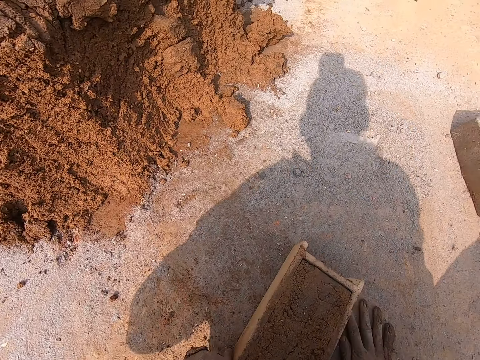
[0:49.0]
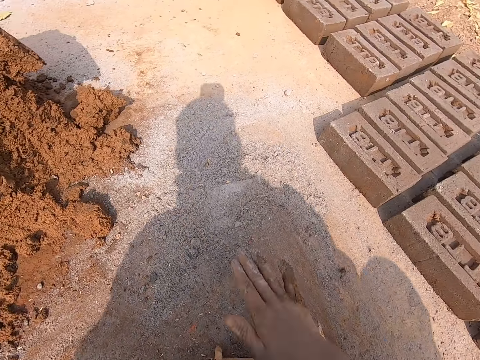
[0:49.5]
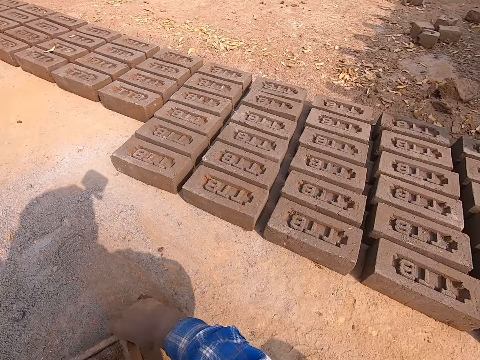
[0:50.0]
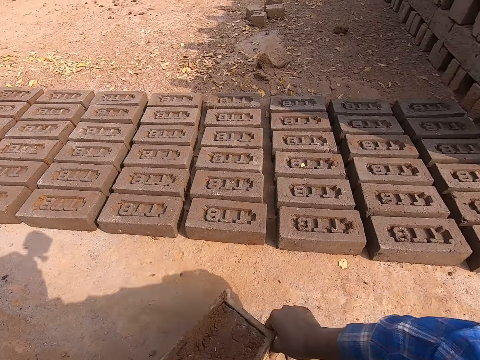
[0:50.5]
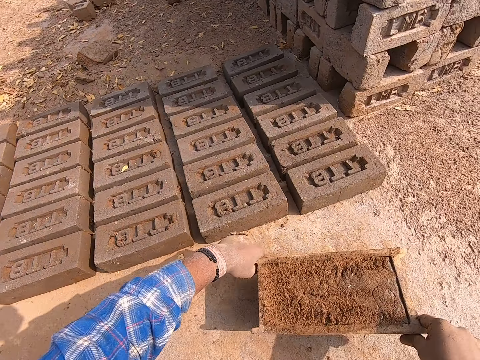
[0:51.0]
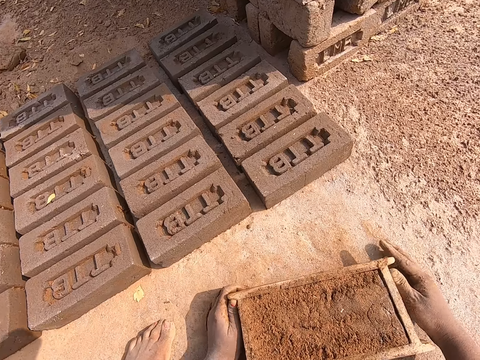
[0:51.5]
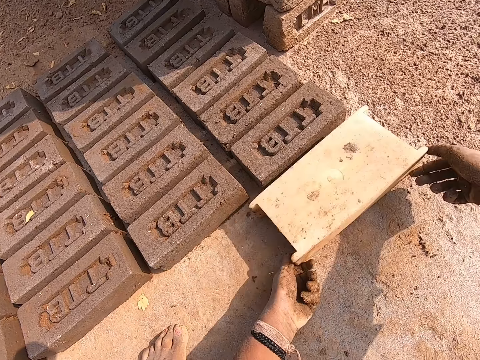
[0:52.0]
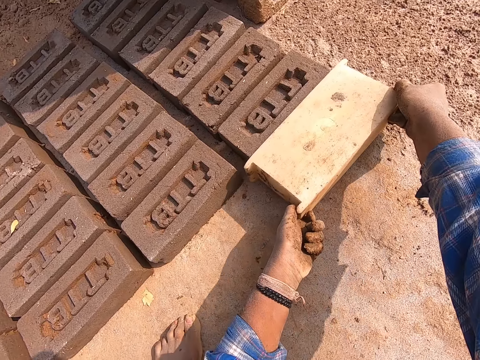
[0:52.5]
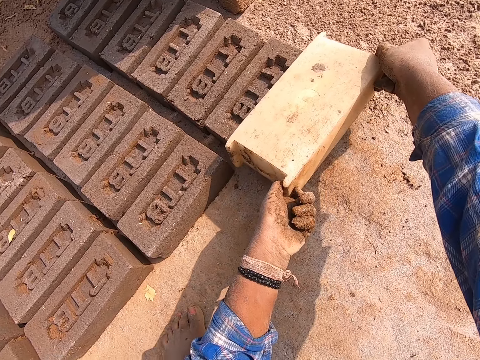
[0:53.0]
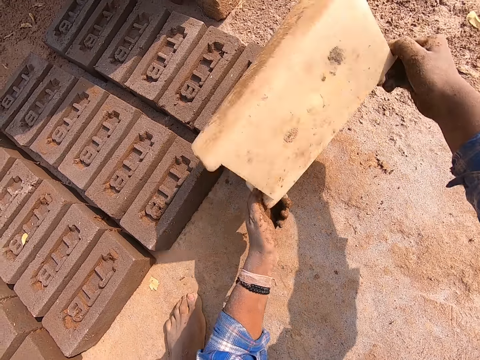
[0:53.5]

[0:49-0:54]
The camera wearer throws the excess molded clay in his right hand on the heap of clay soil. He spreads the sand on the ground with his right hand. He carries the brick mold box from the ground with his hands. He drops the brick mold box in his hands on the ground. He flips the brick mold box on the ground with his hands. He puts the brick on the ground. He removes the brick mold box from the molded clay with his hands.

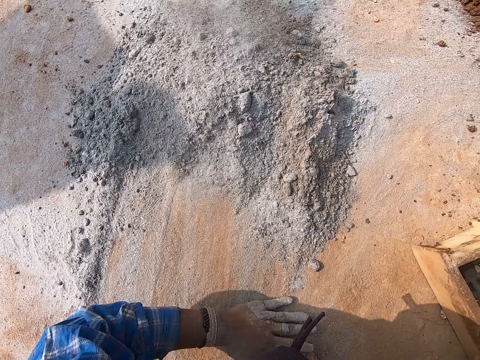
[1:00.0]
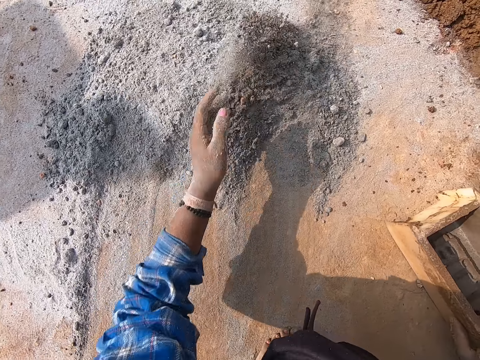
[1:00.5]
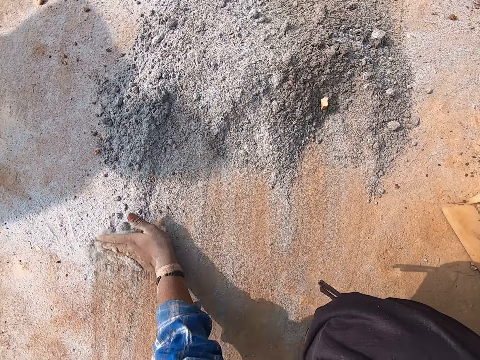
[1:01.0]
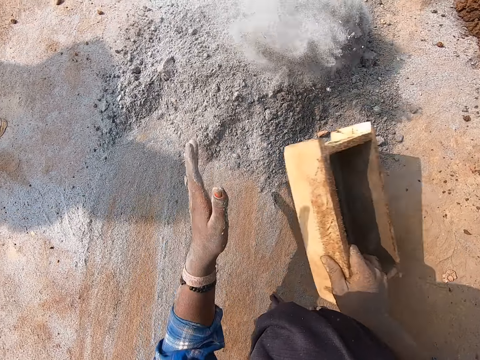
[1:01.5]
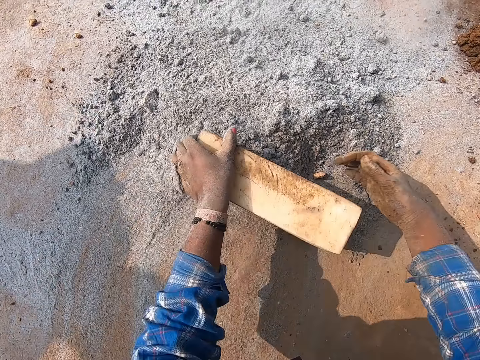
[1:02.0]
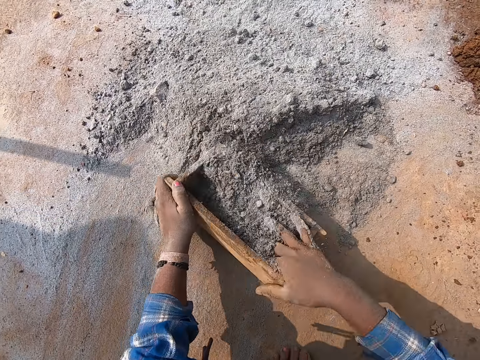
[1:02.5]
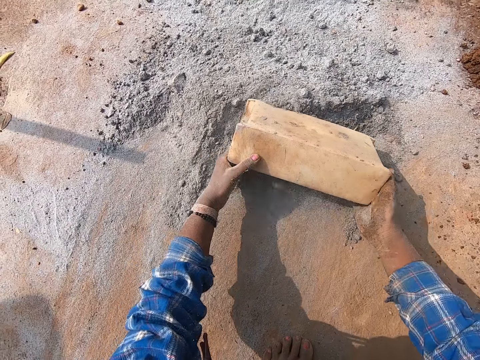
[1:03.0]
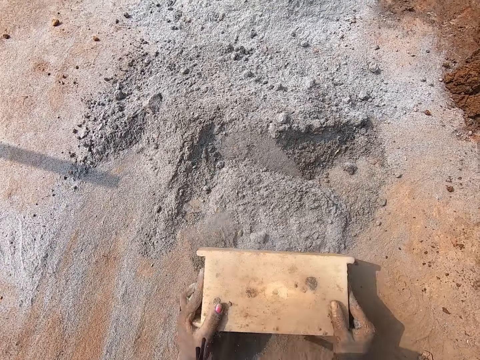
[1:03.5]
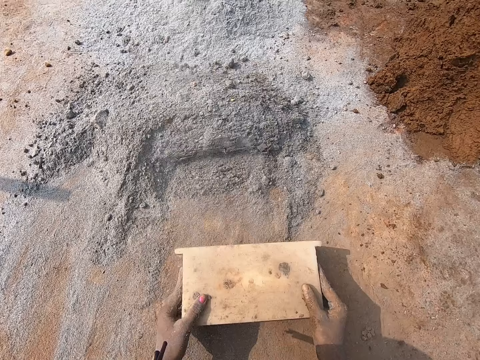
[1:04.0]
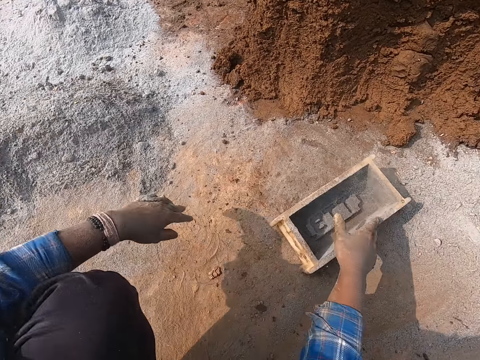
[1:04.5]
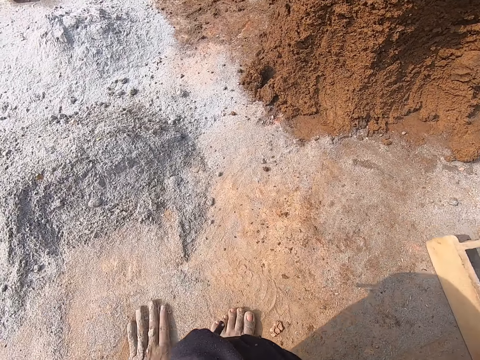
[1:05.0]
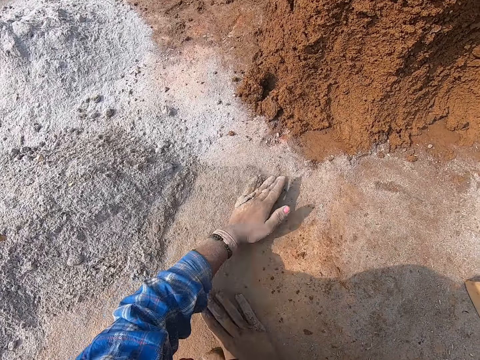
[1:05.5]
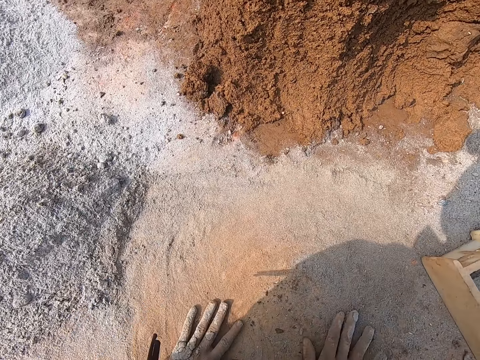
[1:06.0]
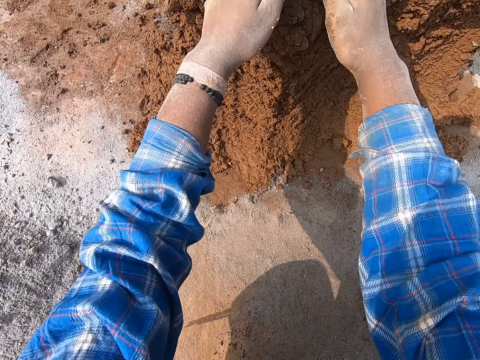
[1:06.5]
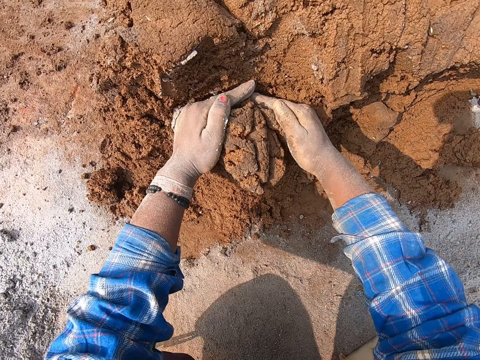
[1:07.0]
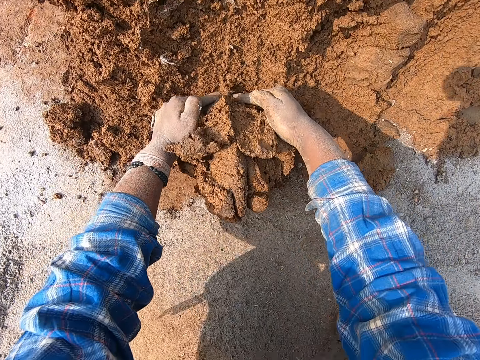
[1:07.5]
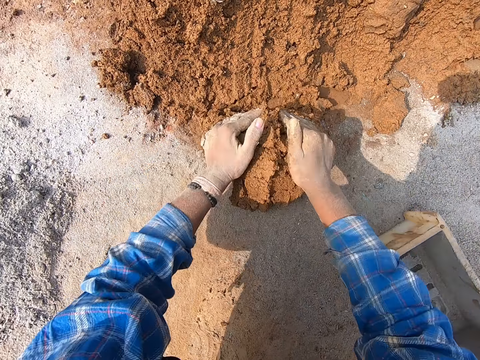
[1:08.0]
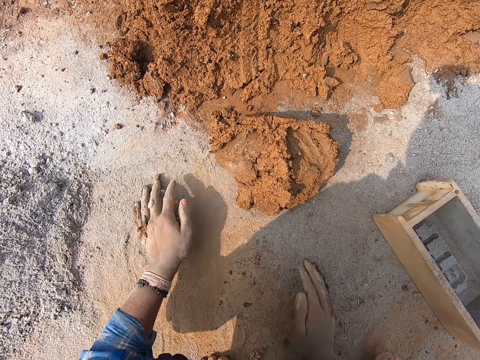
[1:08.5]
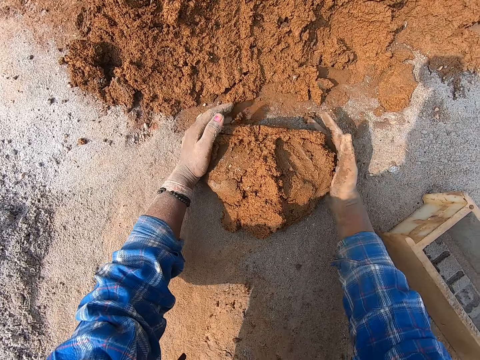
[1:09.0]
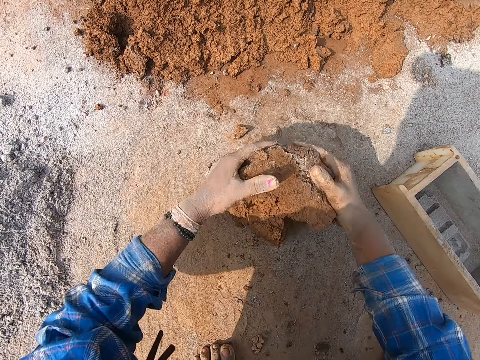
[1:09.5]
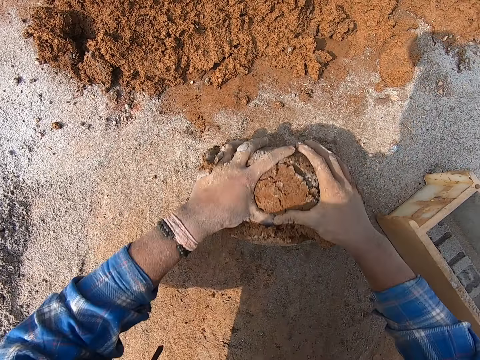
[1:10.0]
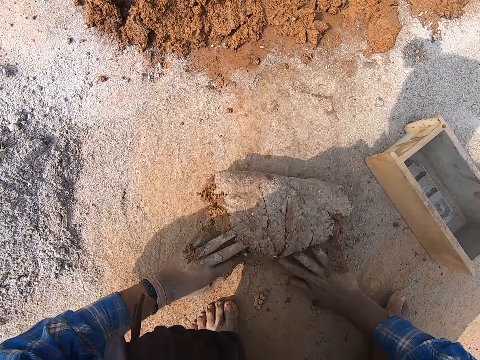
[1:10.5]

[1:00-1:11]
The camera wearer holds the brick mold box with his hands. He packs sand from the ground into the brick mold box with his right hand. He pours the sand in the brick mold box on the ground with his hands. He adjusts the sand on the ground with the brick mold box in his hands. He flips the brick mold box on the ground with his hands. He drops the brick mold box in his right hand on the ground. He moves the brick. He spreads sand on the ground with his left hand. He spreads sand on the ground with his hands. He cuts a portion of clay soil from a heap of clay soil with his hands. He scoops the clay. He molds the clay soil on the ground with his hands.

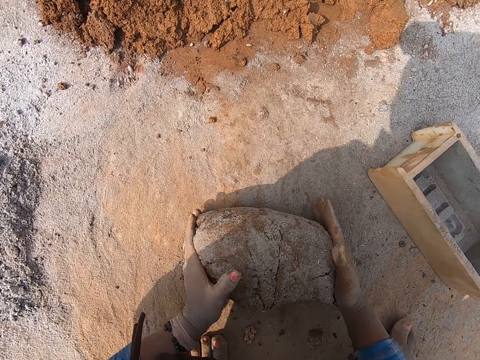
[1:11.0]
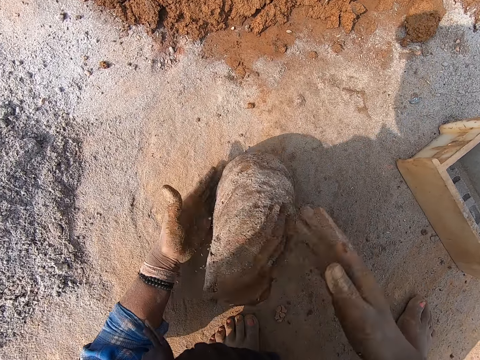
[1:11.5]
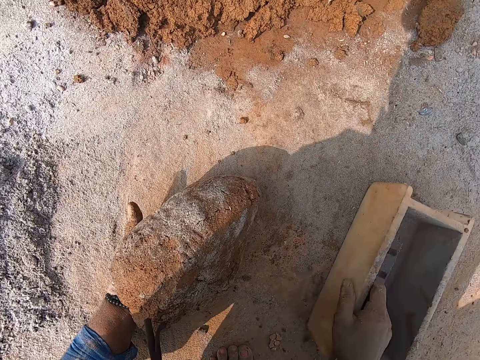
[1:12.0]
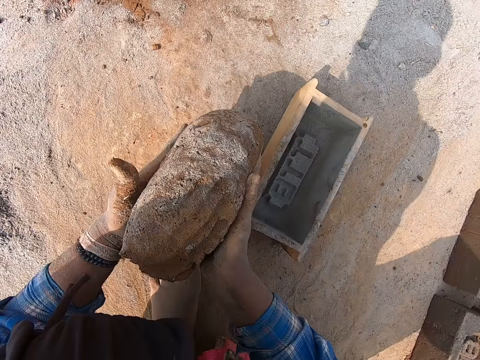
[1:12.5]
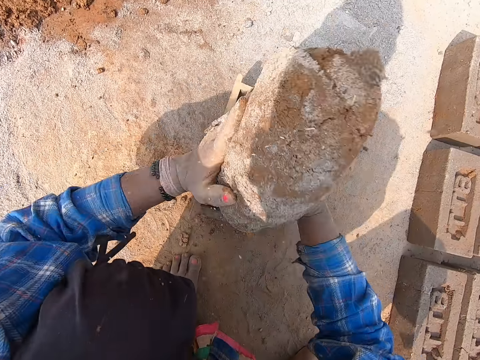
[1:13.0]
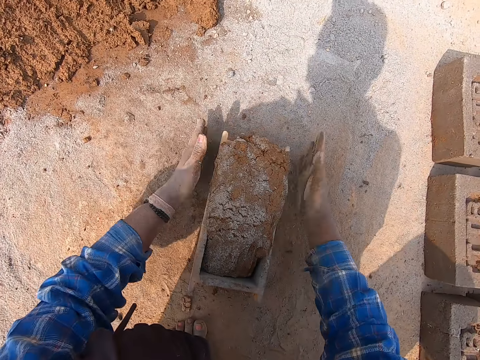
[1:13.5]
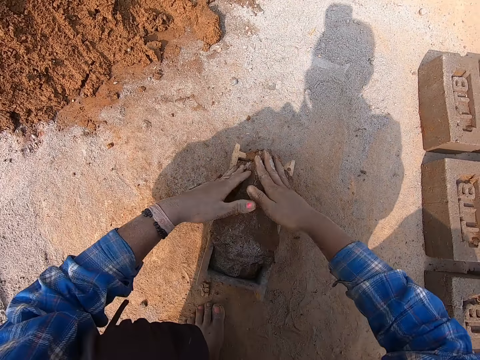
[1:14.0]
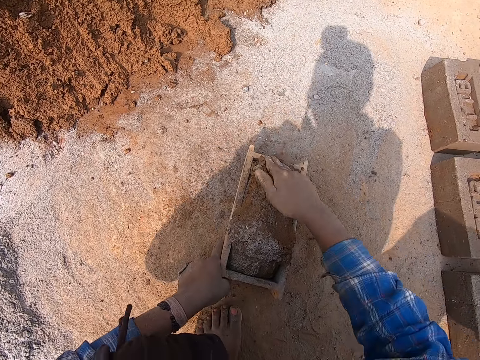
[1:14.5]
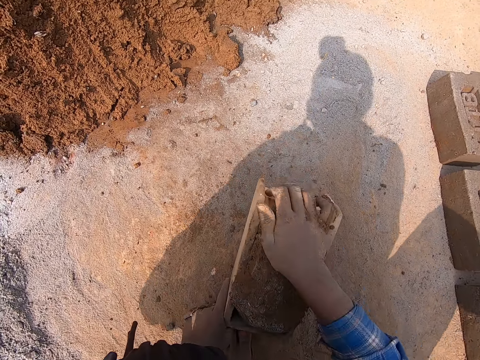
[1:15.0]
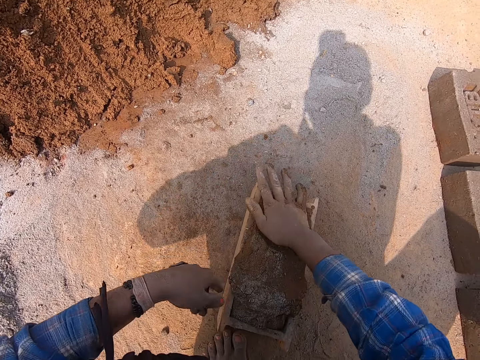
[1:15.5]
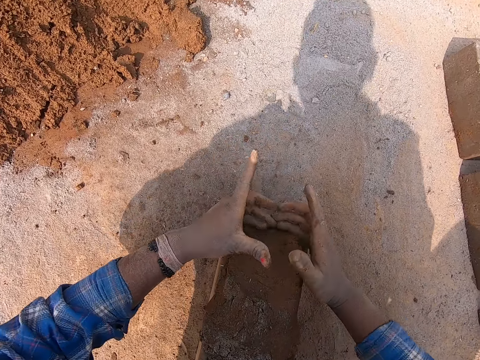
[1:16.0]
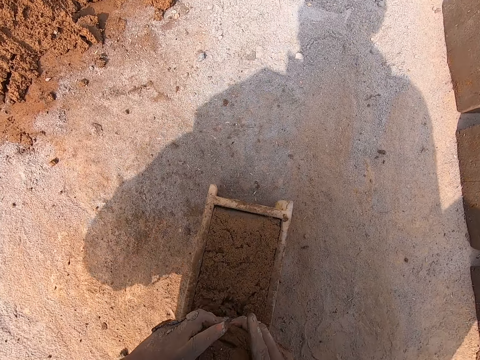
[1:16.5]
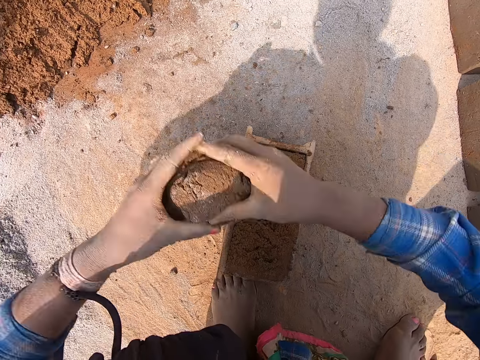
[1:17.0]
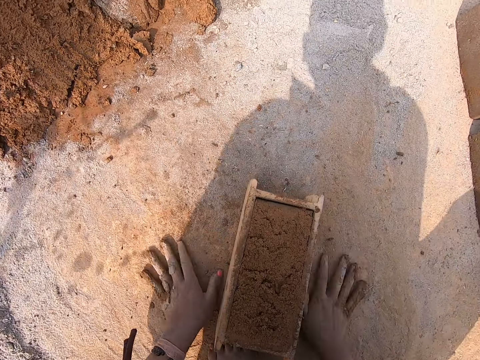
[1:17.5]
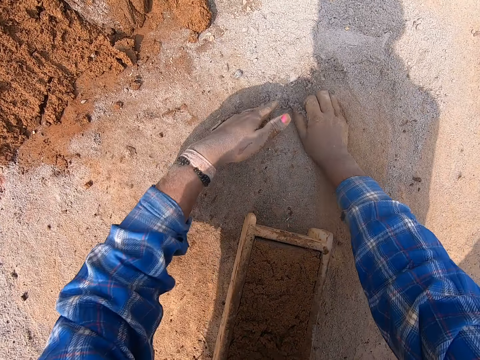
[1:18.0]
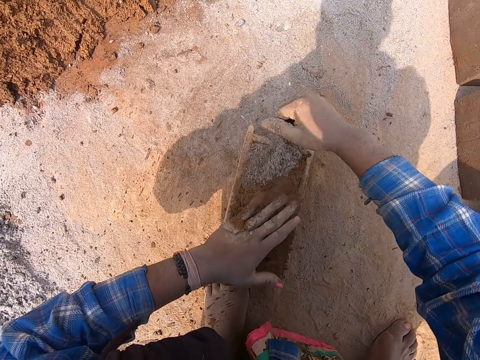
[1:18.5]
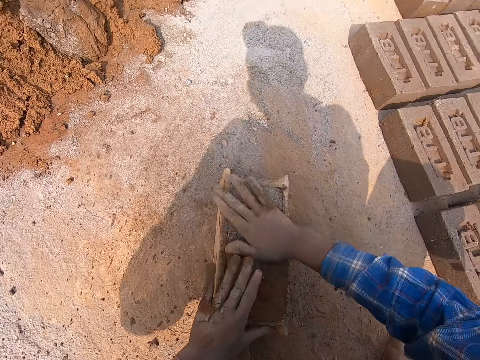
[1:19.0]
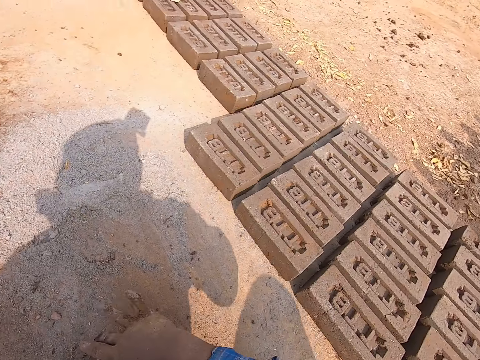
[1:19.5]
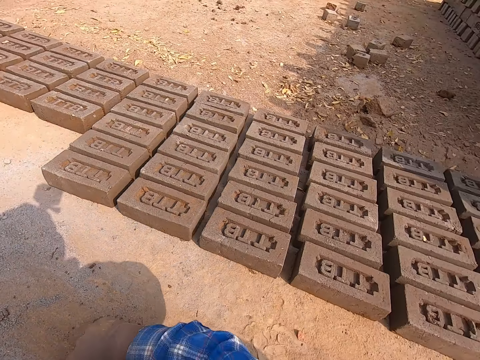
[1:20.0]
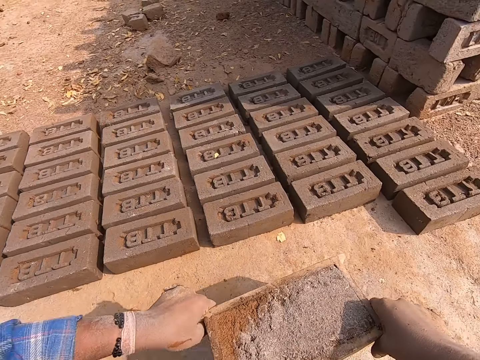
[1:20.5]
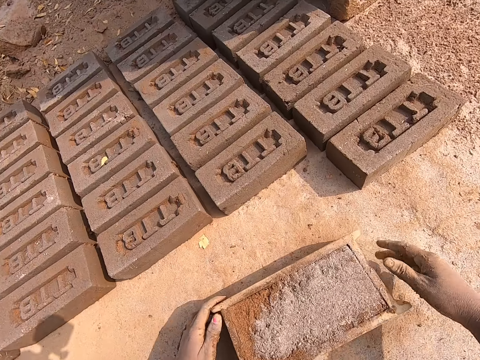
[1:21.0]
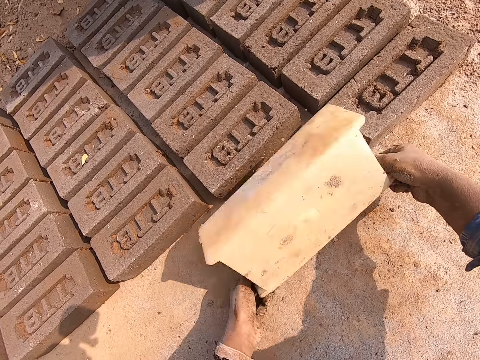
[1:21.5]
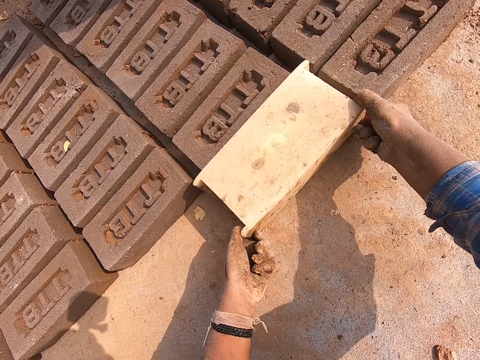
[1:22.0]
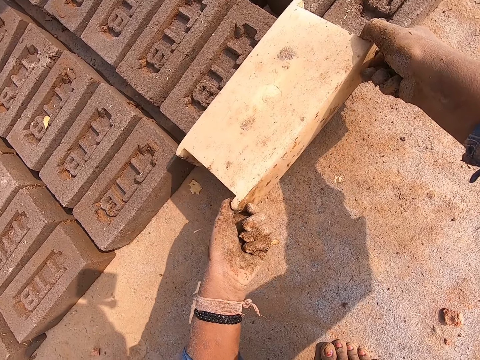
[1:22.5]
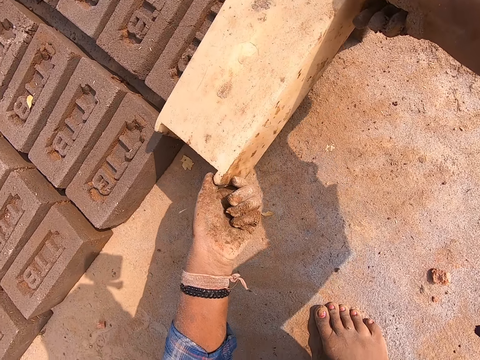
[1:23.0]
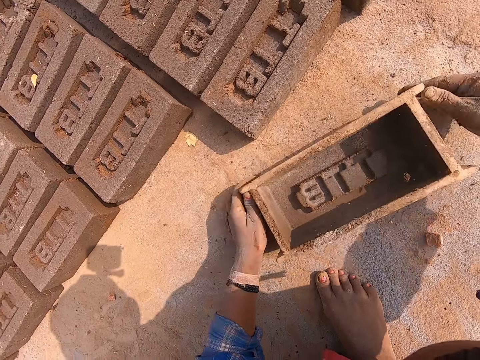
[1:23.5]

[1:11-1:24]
The camera wearer rolls the clay. He carries the molded clay soil from the ground with his hands. He adjusts the brick mold box on the ground with his right hand. He holds the molded clay with his left hand. He carries the molded clay with his hands. He drops the molded clay in his hands into the brick mold box. He touches the ground with his hands. He adjusts the molded clay in the brick mold box with his hands. He removes the excess molded clay in the brick mold box with his hands. He throws the excess molded clay in his hands on the heap of clay soil. He touches the ground with his hands. He packs sand from the ground with his right hand. He places his left hand on the brick mold box on the ground. He pours the sand in his right hand into the brick mold box on the ground. He adjusts the molded clay in the brick mold box with his hands. He carries the brick mold box from the ground with his hands. He drops the brick mold box in his hands on the ground. He flips the brick mold box on the ground with his hands. He puts the brick on the ground. He removes the brick mold box from the molded clay with his hands.
